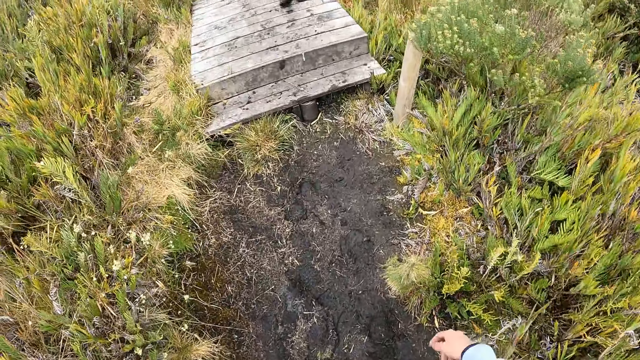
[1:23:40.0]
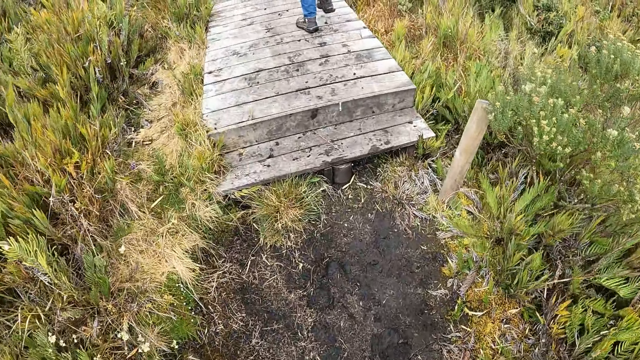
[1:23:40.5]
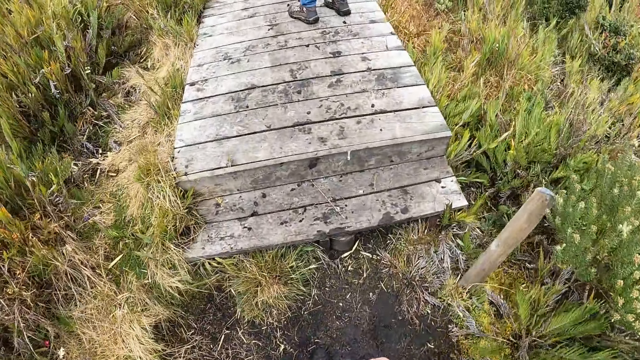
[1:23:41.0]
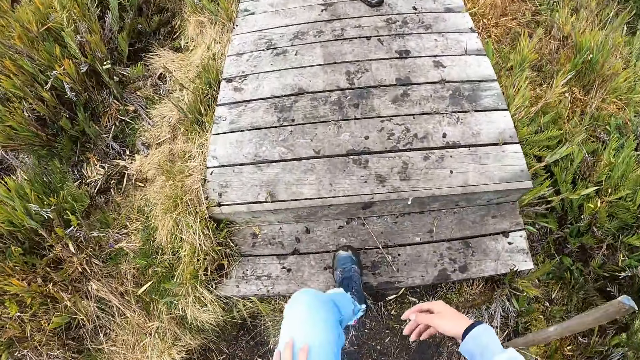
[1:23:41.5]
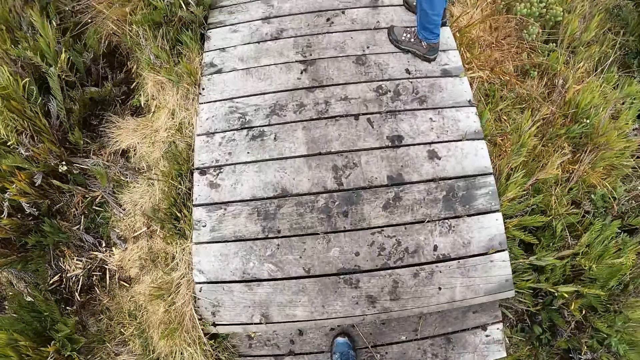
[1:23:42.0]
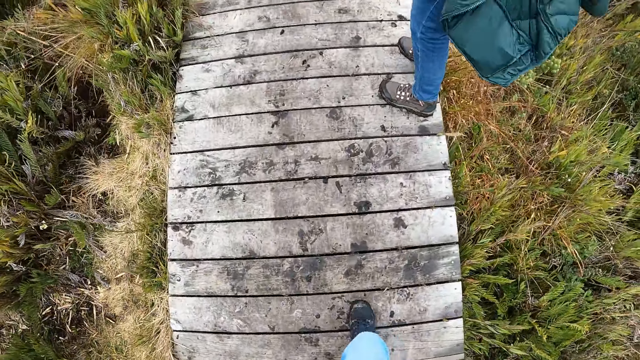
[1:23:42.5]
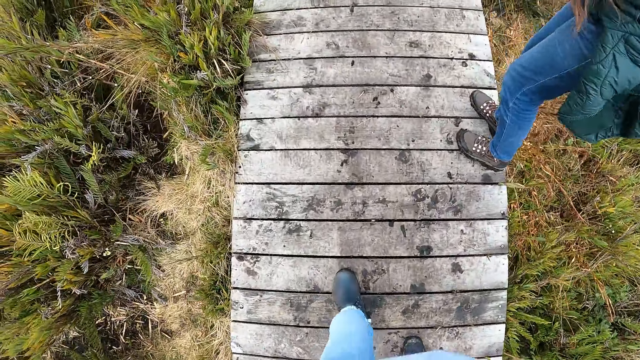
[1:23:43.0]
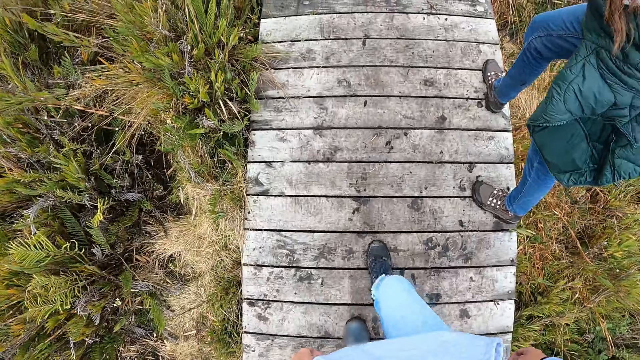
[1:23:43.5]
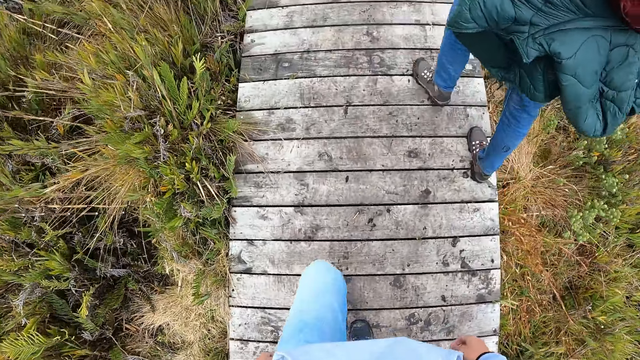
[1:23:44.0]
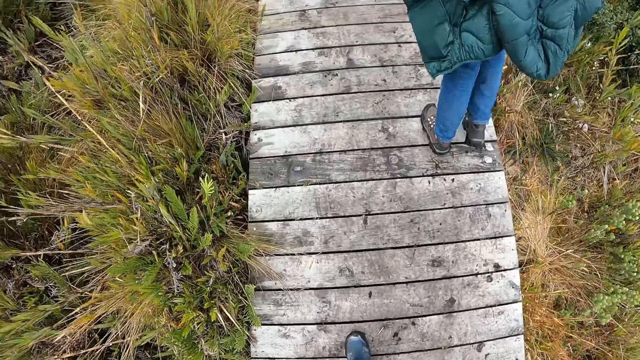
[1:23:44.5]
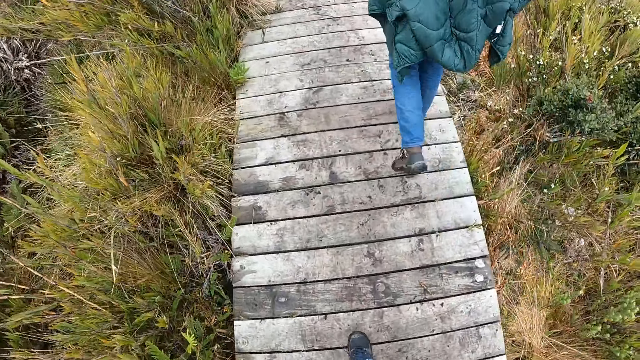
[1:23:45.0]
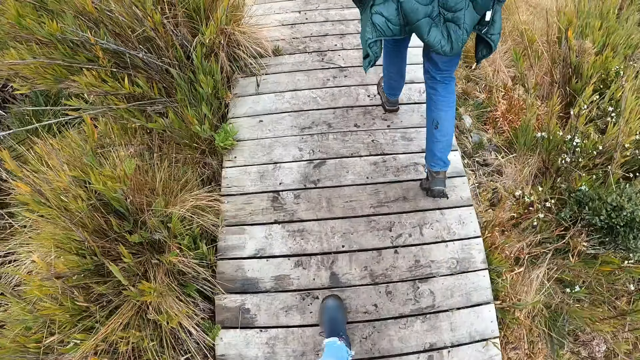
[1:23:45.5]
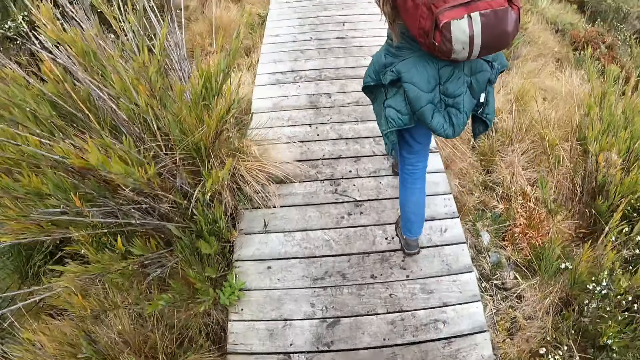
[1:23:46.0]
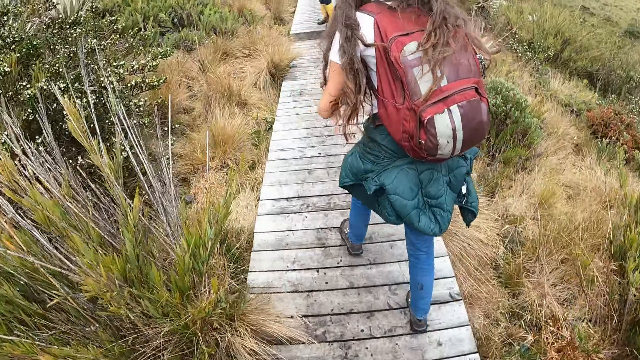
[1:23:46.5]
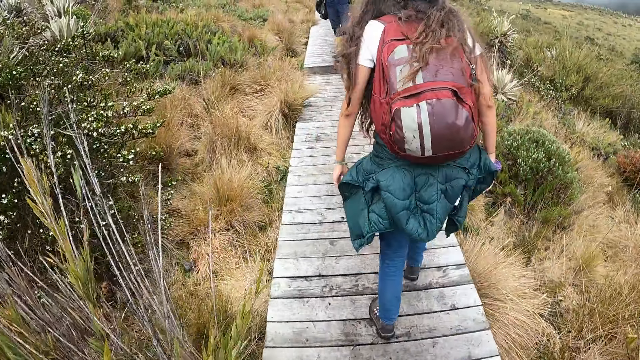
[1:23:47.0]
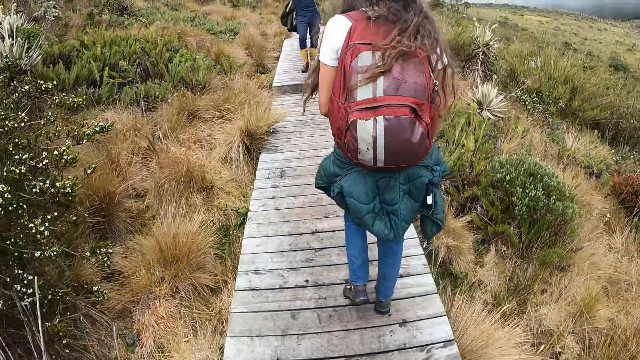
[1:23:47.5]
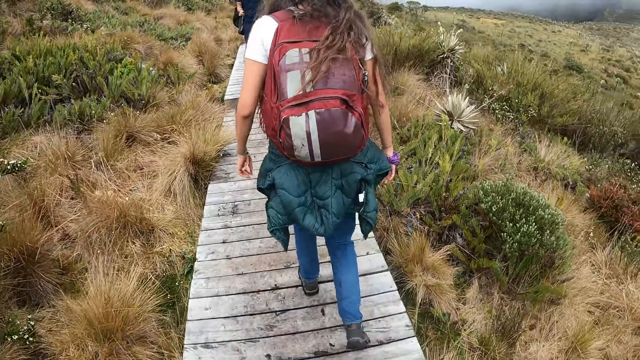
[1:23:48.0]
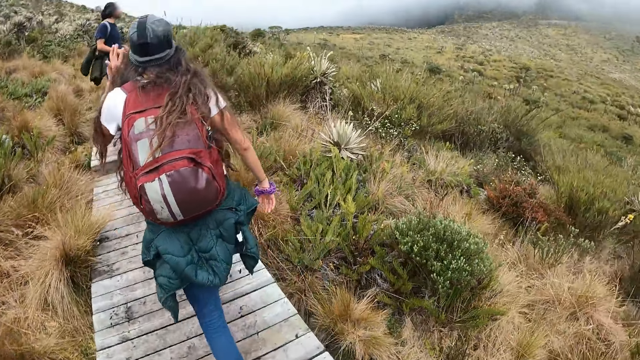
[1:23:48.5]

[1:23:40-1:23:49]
The camera wearer walks on a wood bridge.

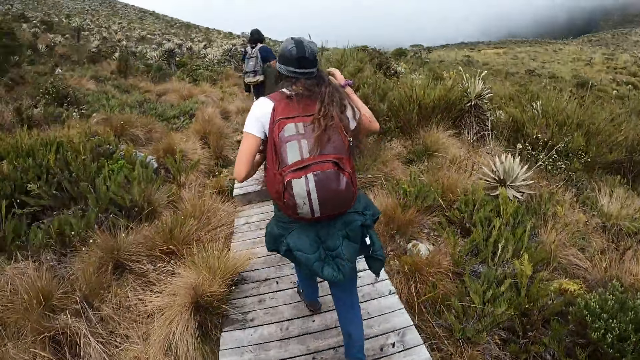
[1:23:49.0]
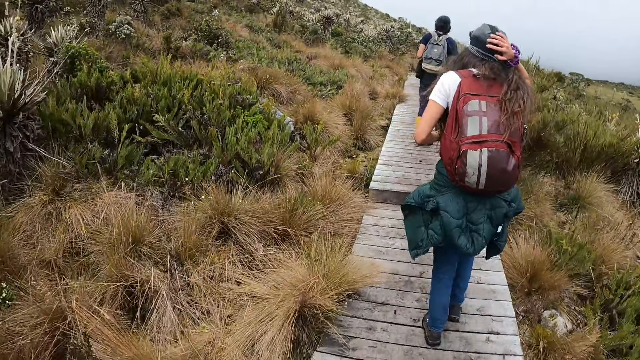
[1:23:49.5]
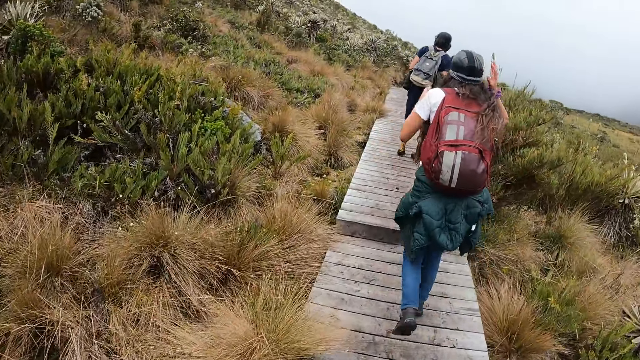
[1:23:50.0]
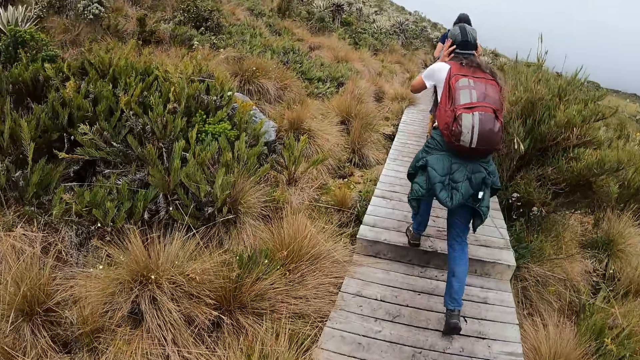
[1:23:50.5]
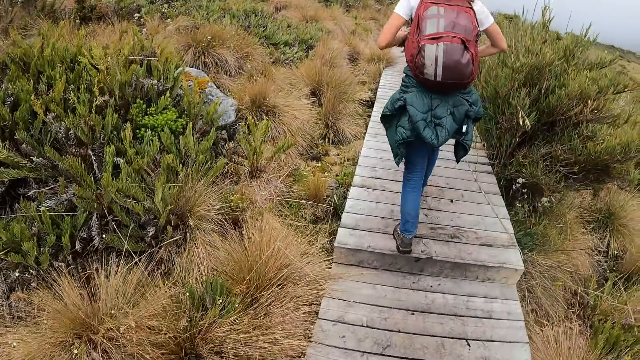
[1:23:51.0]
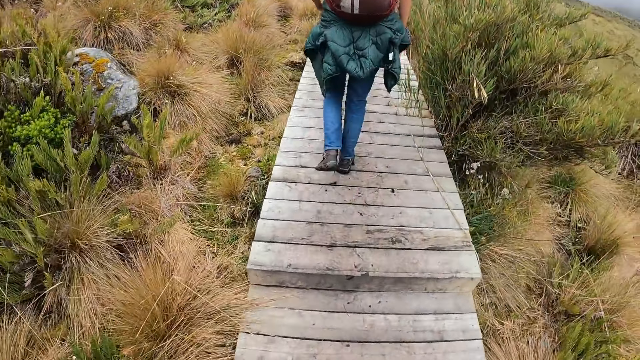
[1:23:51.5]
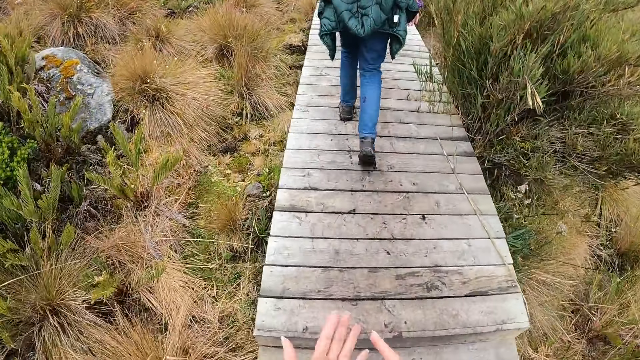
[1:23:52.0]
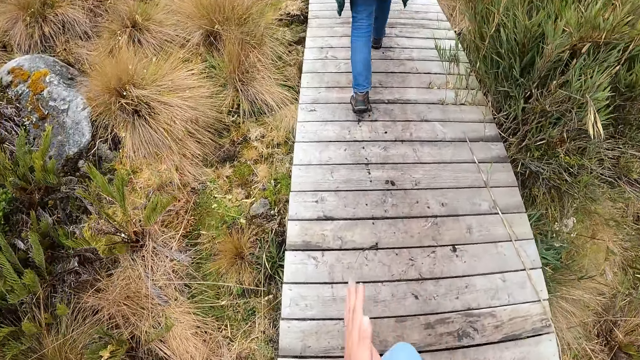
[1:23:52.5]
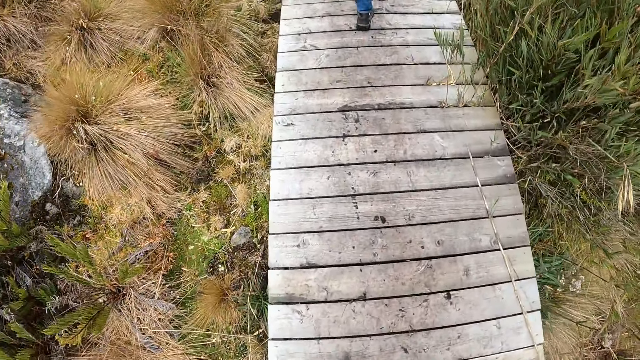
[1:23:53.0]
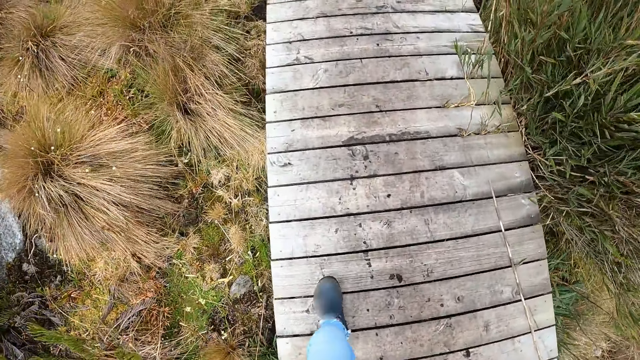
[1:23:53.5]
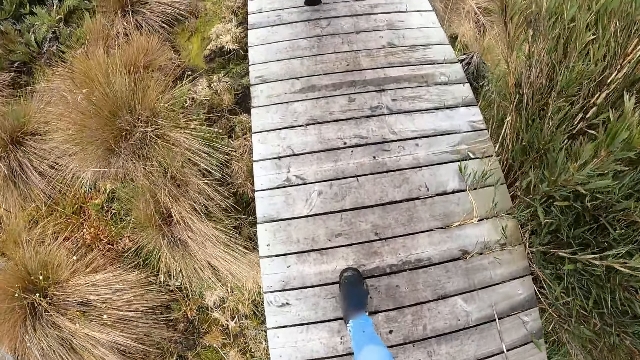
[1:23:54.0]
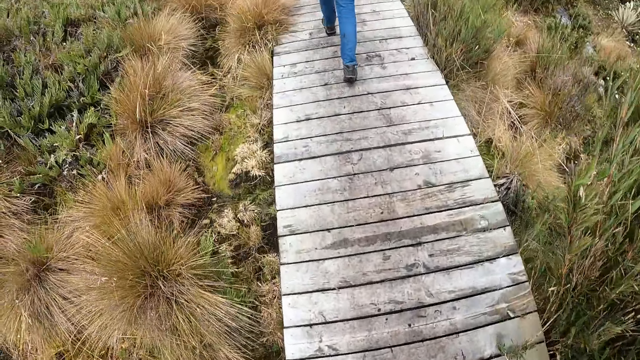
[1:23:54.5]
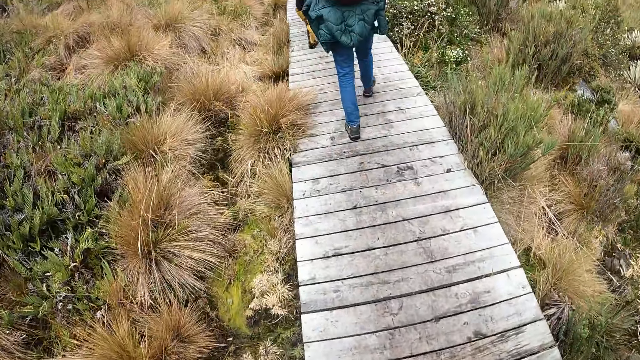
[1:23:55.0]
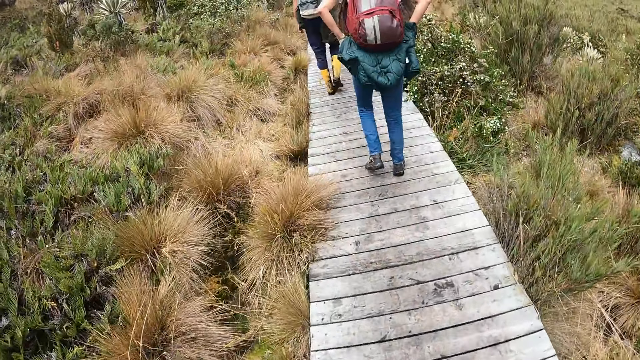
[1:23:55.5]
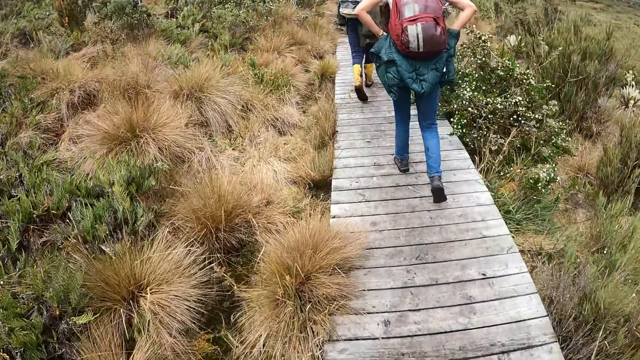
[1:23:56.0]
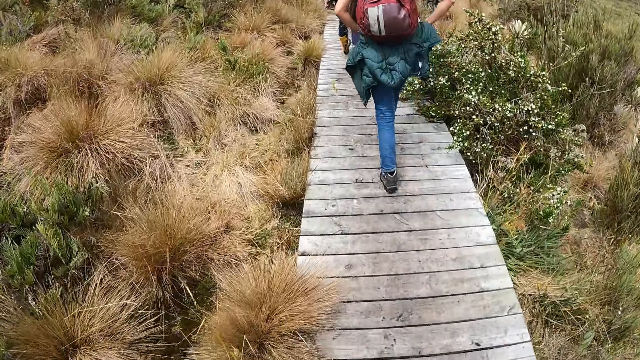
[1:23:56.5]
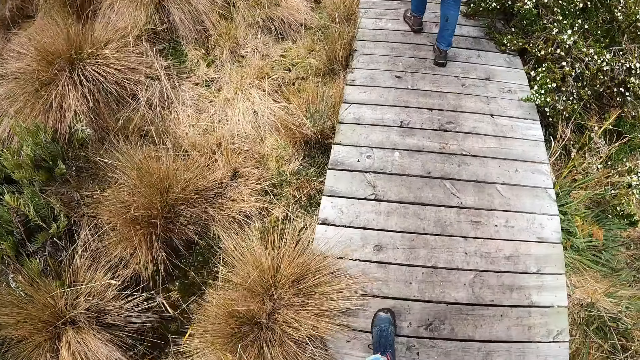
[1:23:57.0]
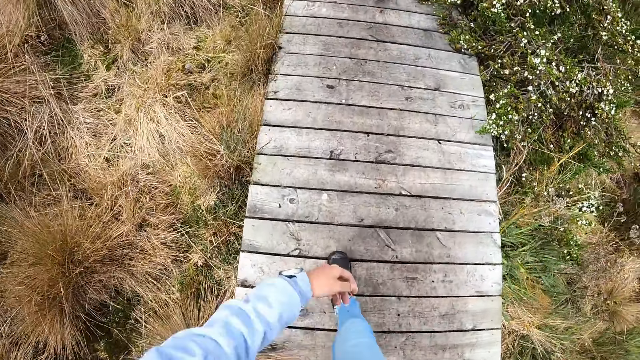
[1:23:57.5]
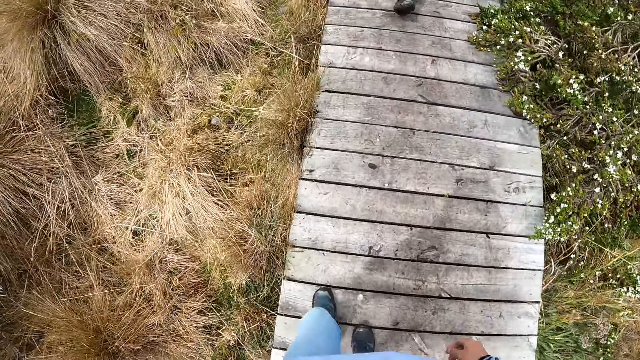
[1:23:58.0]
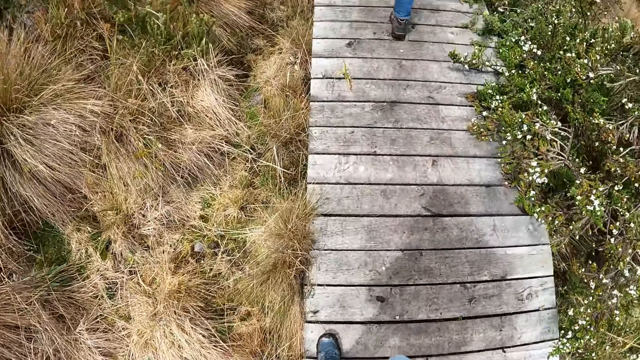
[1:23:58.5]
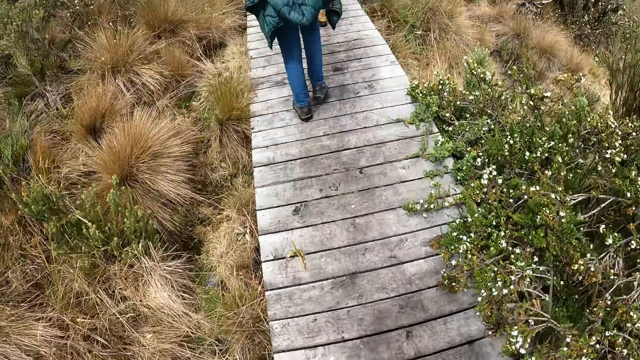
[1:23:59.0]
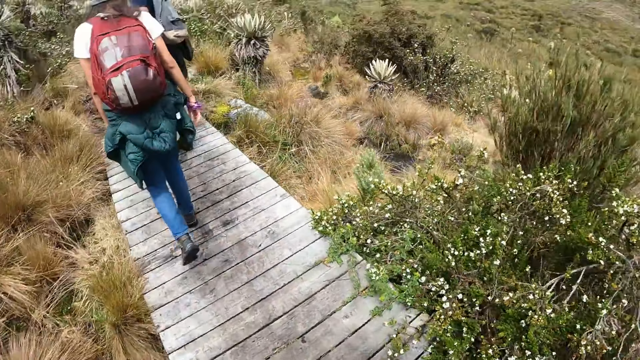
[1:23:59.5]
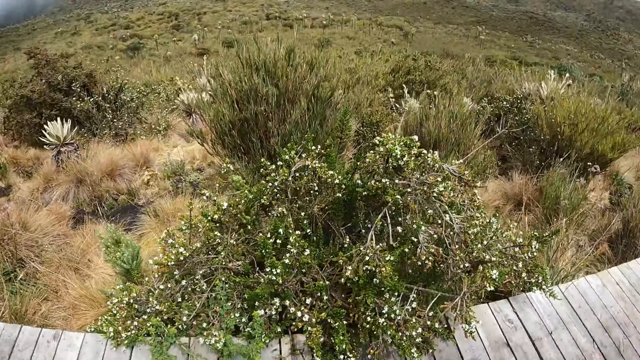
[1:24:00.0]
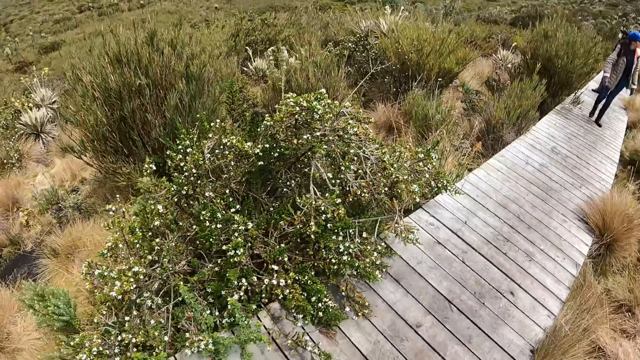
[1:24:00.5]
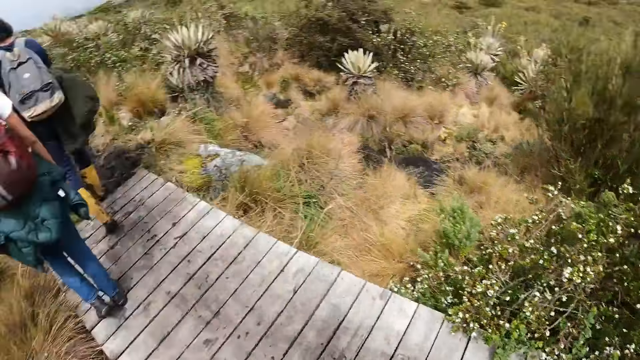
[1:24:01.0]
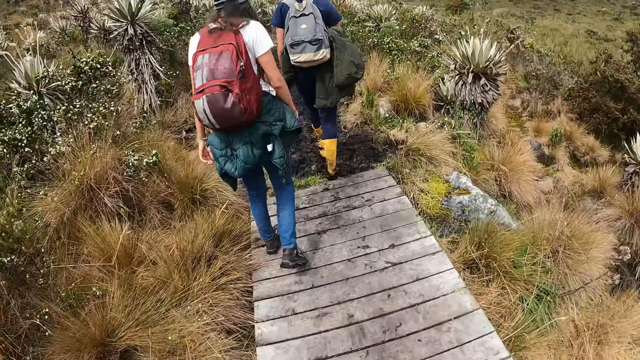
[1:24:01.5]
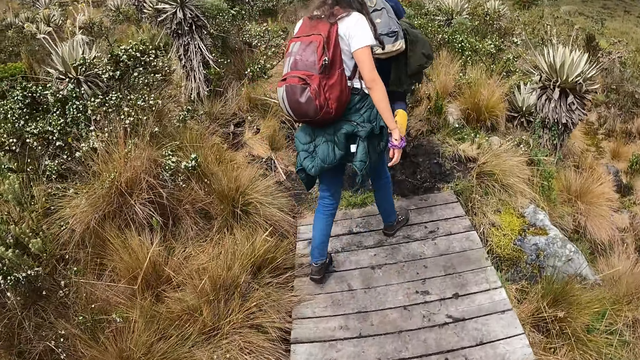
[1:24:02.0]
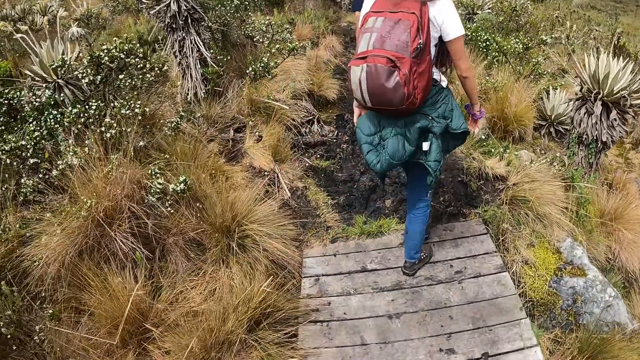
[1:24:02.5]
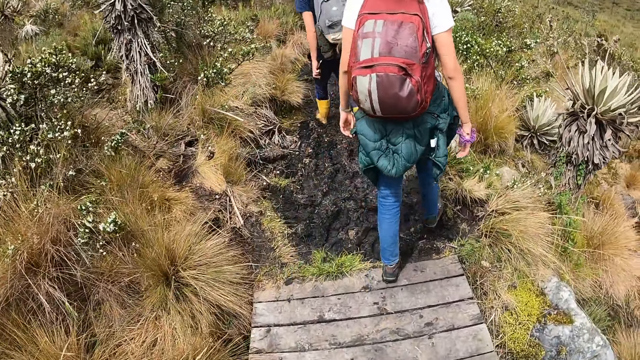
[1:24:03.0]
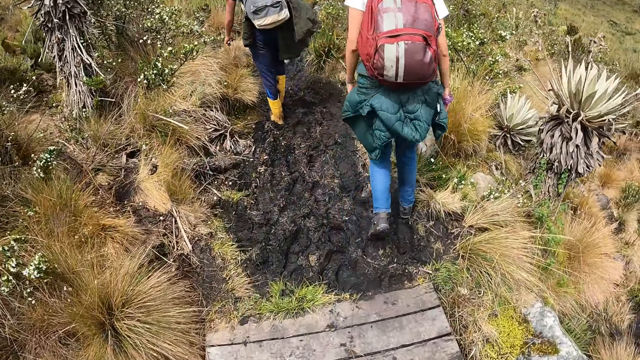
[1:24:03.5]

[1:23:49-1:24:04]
The camera wearer rubs her hands together. She turns around.
